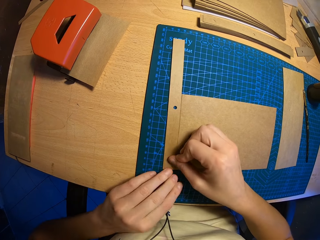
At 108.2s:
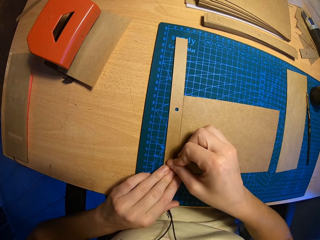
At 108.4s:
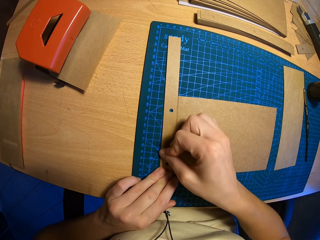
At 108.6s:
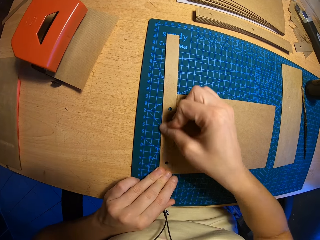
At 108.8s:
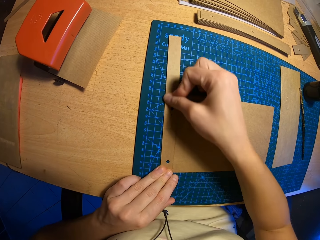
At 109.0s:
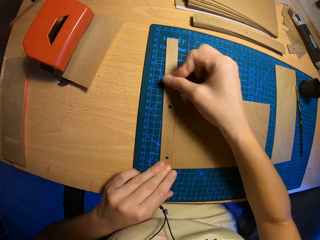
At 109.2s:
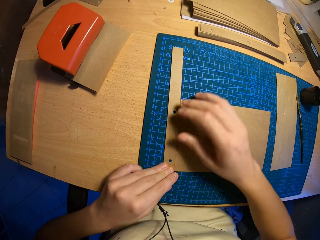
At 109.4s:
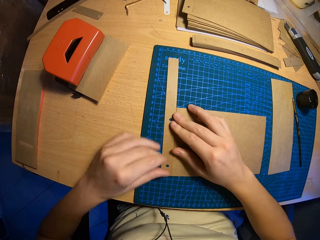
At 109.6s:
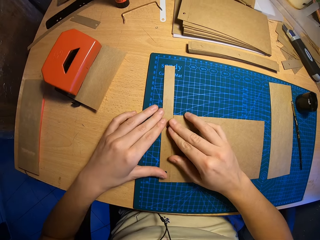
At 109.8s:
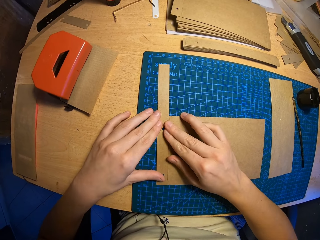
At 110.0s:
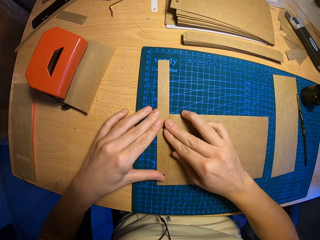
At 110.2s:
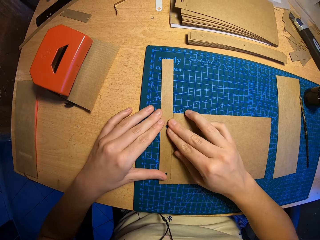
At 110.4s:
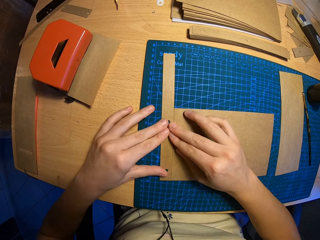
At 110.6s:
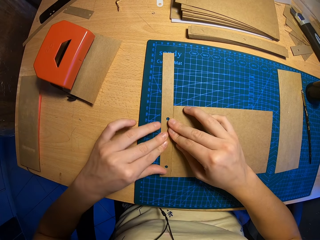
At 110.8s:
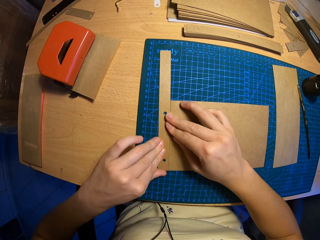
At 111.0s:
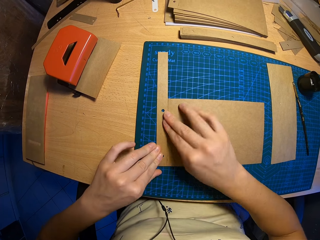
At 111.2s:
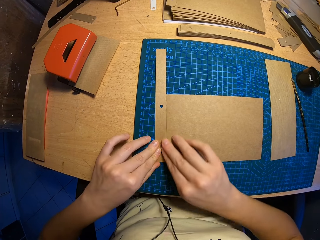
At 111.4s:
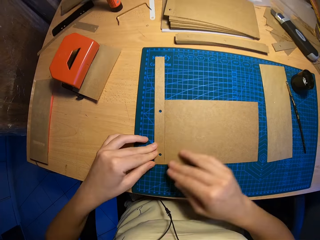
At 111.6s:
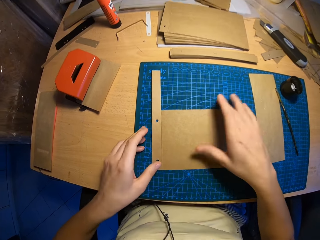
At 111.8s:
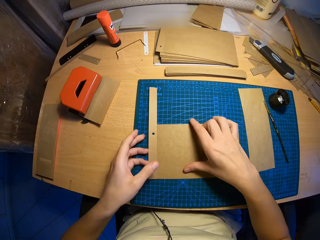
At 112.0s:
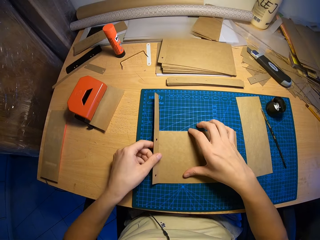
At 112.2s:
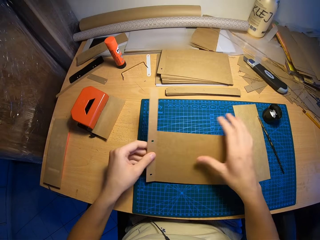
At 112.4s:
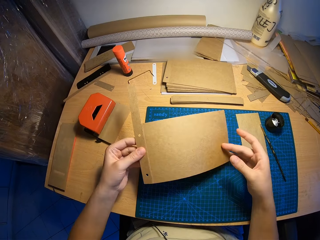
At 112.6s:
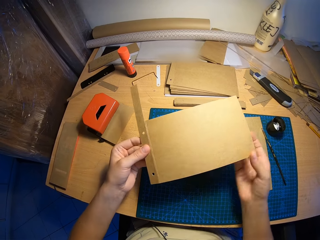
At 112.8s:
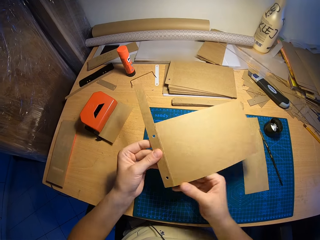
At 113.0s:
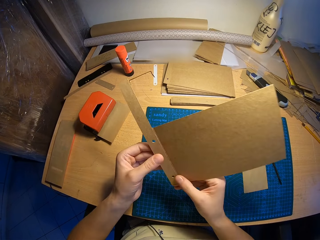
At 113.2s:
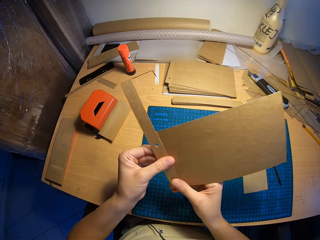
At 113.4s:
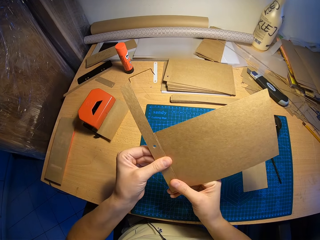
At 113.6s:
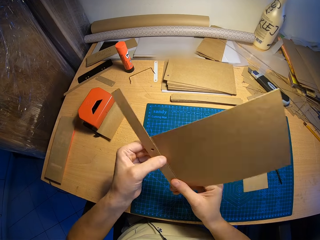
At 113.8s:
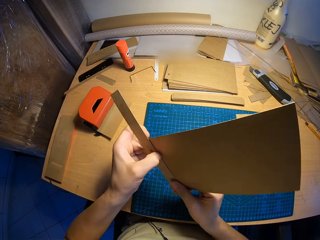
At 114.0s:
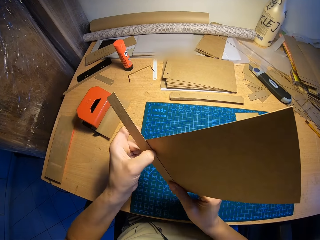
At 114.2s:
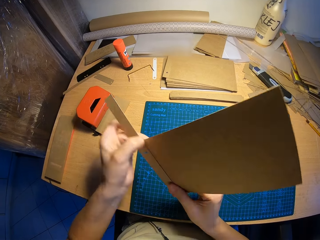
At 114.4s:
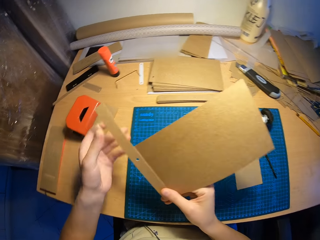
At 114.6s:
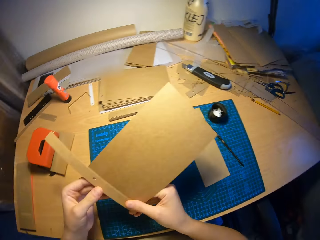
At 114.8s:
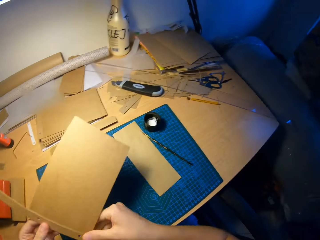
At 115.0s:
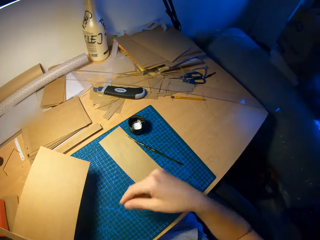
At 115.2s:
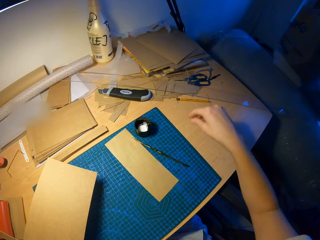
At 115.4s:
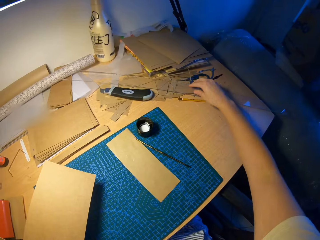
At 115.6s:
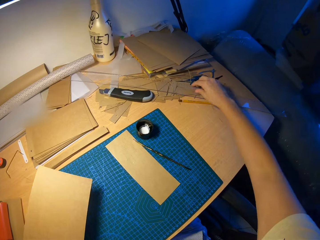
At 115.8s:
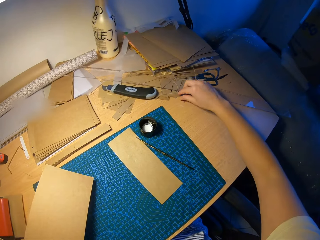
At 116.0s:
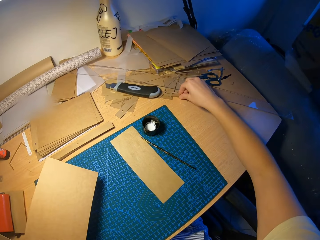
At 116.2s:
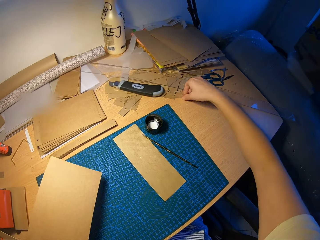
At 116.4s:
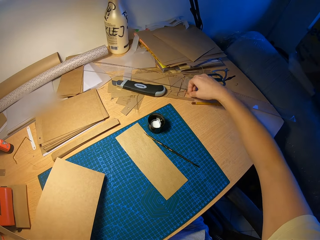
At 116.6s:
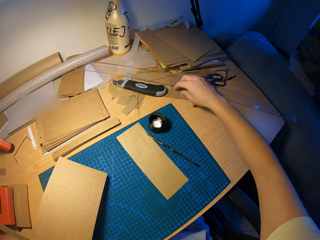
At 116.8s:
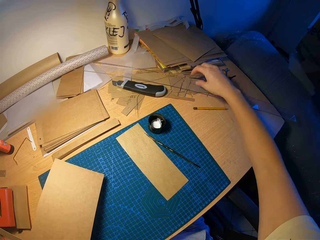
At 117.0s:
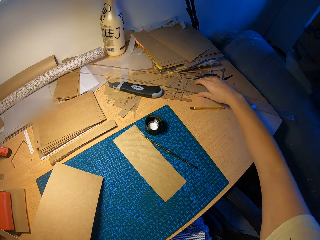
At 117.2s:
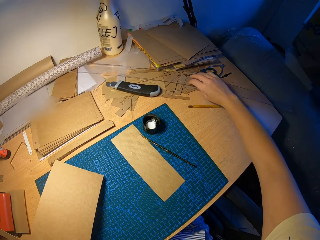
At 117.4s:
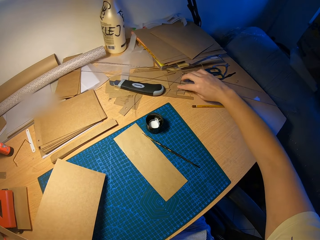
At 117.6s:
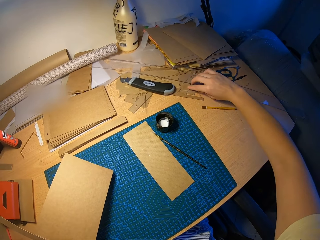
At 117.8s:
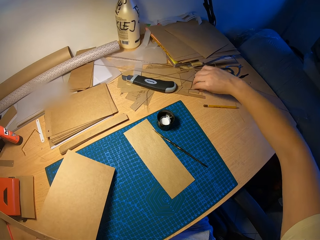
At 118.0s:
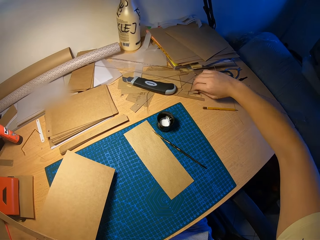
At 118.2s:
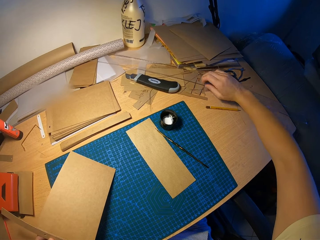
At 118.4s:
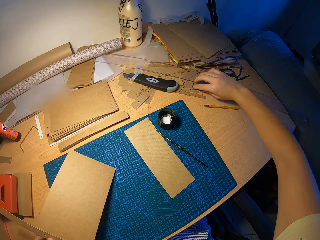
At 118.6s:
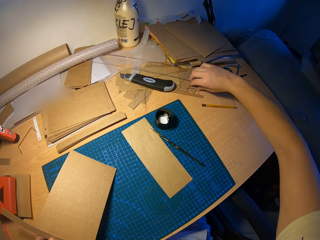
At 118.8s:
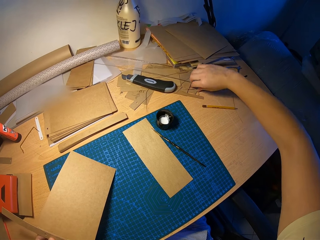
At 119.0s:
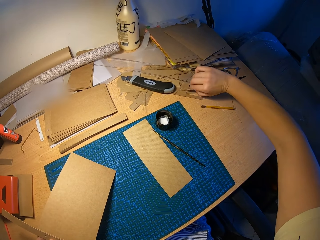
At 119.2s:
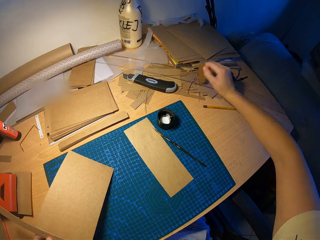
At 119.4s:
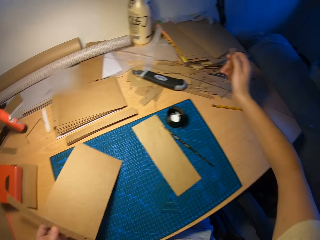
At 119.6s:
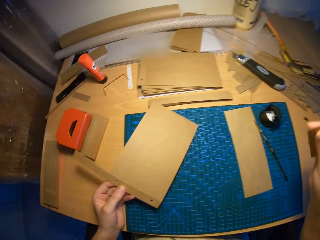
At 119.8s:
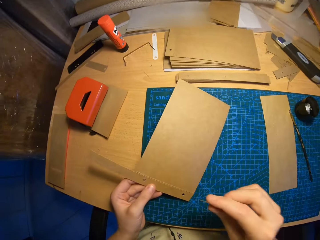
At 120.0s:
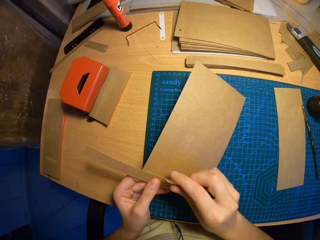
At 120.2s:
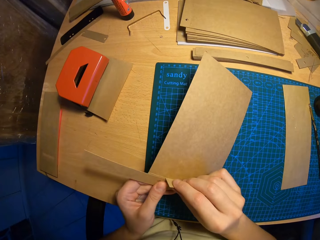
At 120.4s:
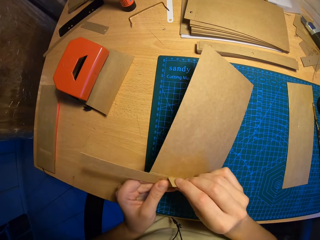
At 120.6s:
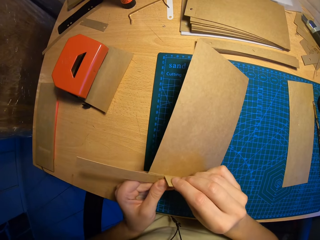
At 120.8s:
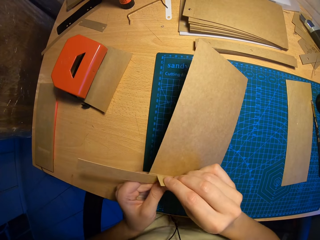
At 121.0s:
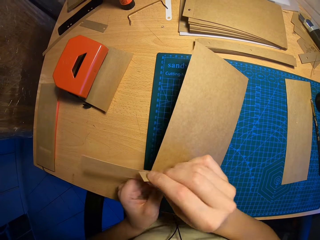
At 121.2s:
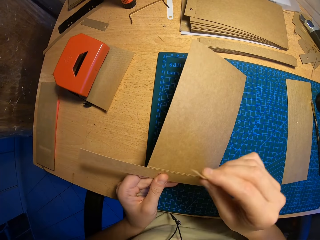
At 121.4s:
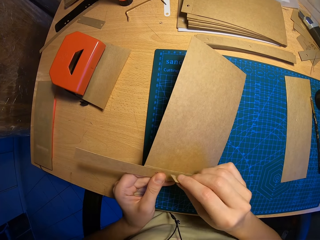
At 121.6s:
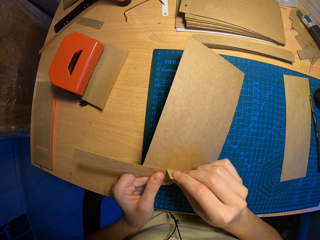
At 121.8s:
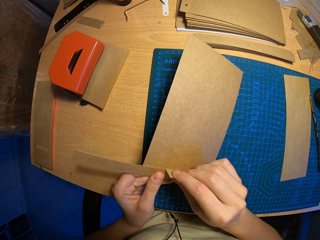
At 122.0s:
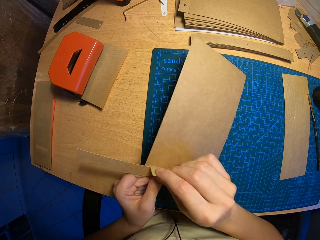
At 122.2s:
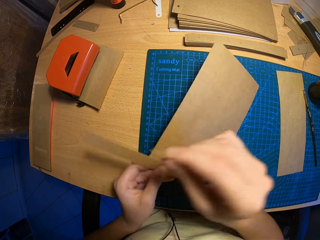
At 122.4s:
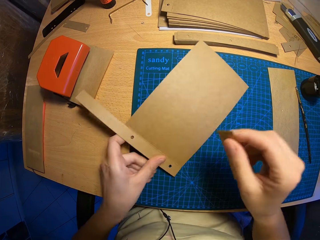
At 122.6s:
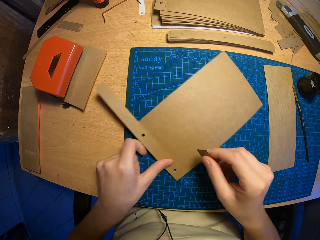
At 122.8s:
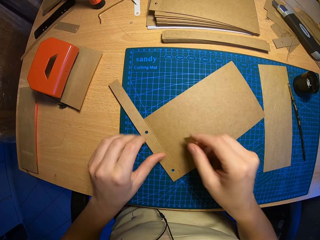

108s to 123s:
The camera wearer lifts the attached craft papers from the table with his left hand. He touches the paper on the hands. He touches the items on the table. He picks a small craft paper on the table with his right hand. He moves the piece of paper on the larger paper. He rubs the small craft paper in his right hand on the attached craft papers.

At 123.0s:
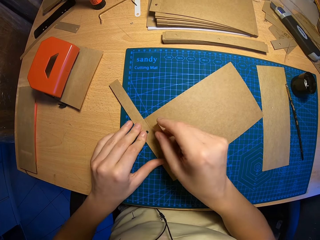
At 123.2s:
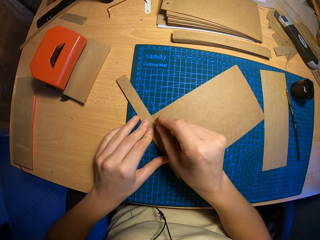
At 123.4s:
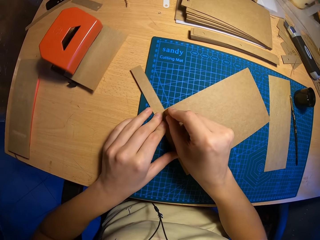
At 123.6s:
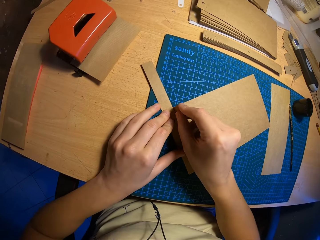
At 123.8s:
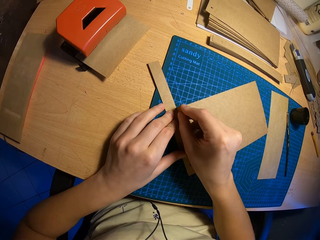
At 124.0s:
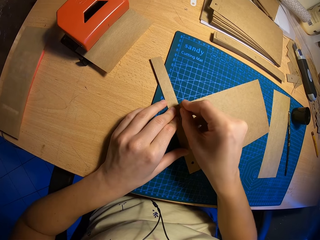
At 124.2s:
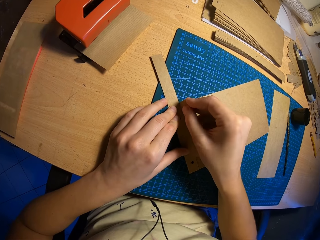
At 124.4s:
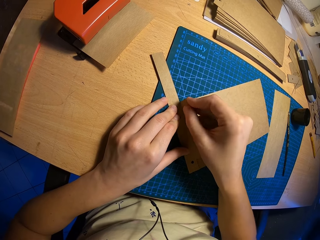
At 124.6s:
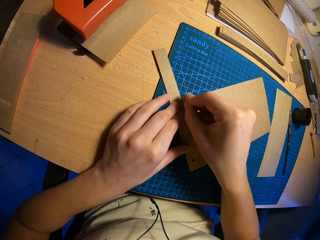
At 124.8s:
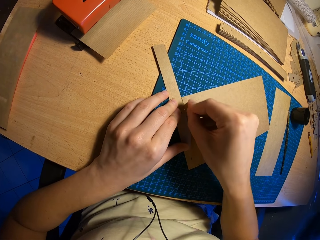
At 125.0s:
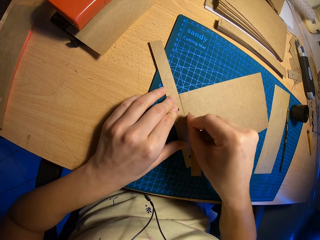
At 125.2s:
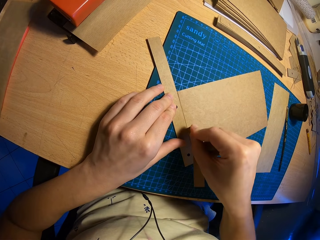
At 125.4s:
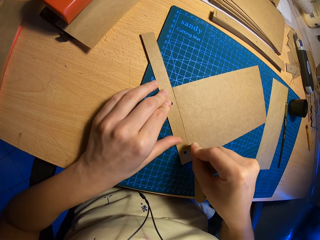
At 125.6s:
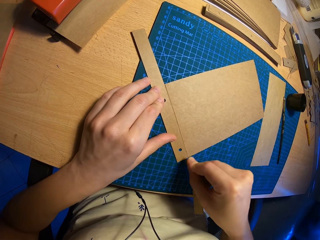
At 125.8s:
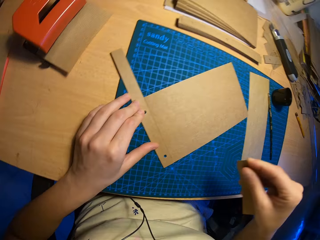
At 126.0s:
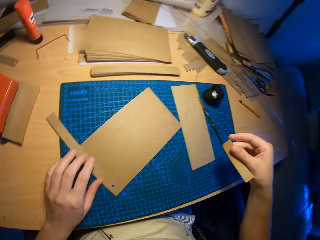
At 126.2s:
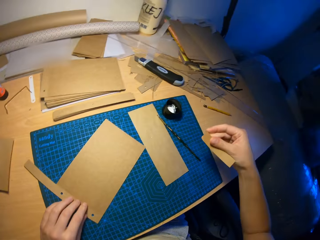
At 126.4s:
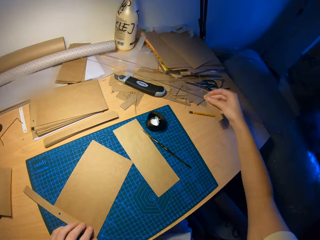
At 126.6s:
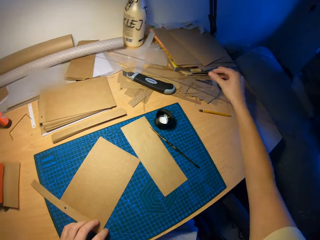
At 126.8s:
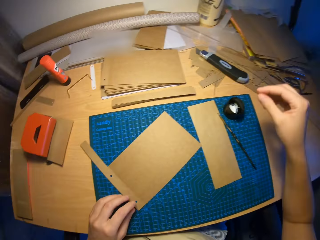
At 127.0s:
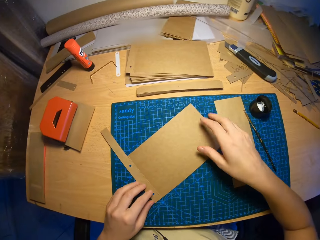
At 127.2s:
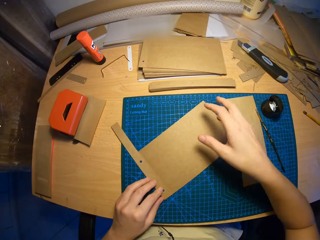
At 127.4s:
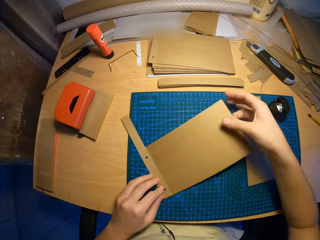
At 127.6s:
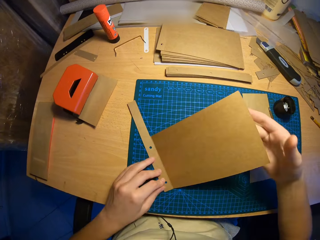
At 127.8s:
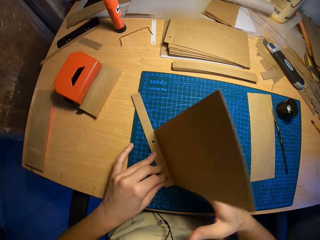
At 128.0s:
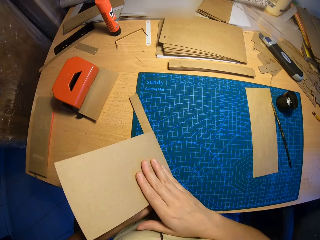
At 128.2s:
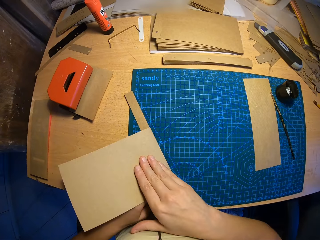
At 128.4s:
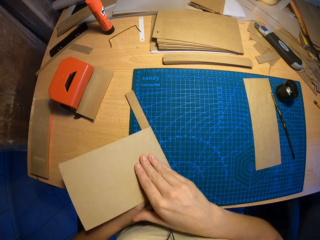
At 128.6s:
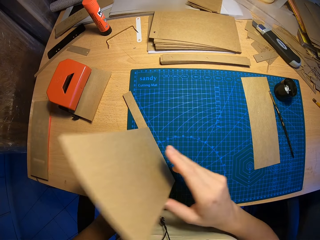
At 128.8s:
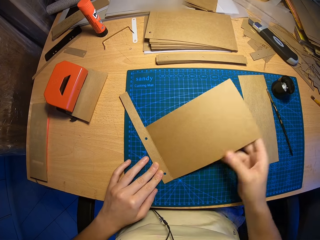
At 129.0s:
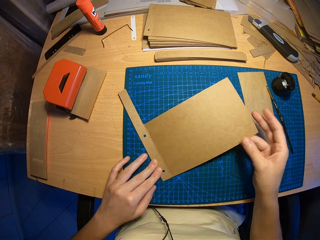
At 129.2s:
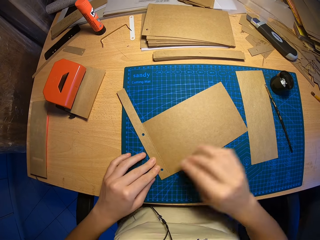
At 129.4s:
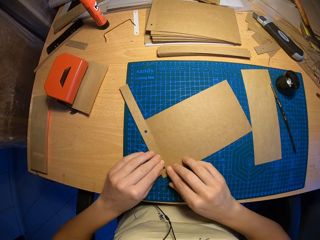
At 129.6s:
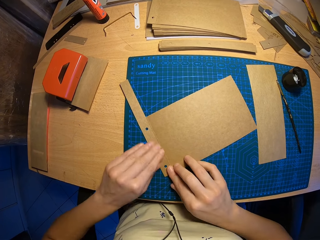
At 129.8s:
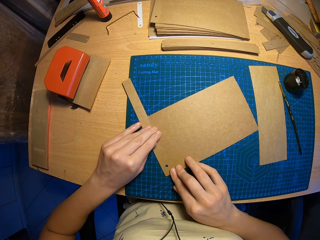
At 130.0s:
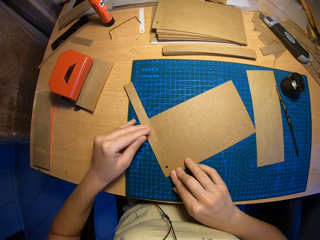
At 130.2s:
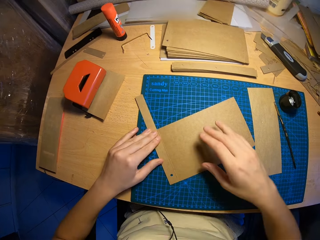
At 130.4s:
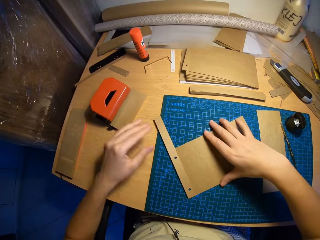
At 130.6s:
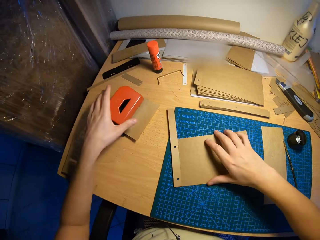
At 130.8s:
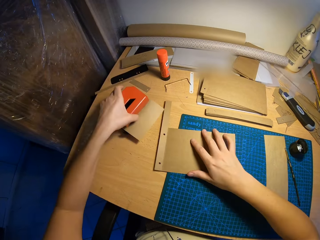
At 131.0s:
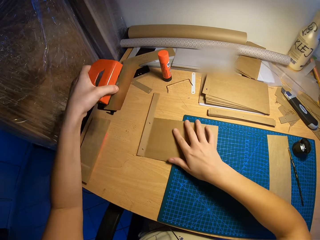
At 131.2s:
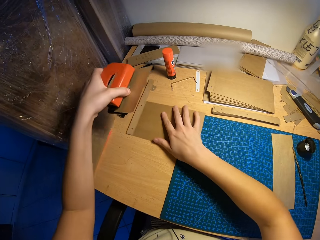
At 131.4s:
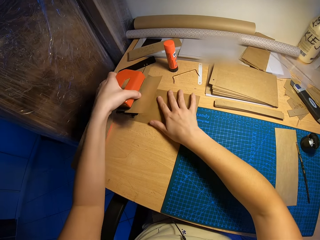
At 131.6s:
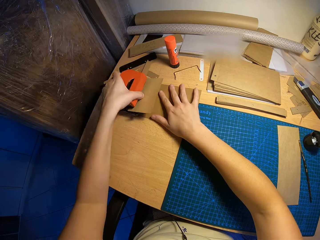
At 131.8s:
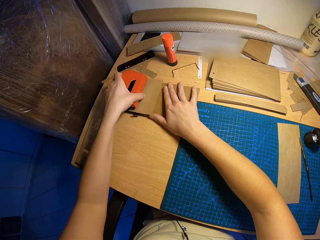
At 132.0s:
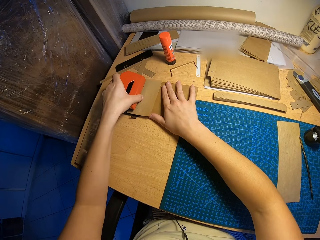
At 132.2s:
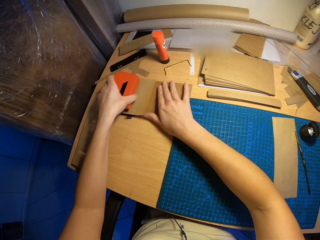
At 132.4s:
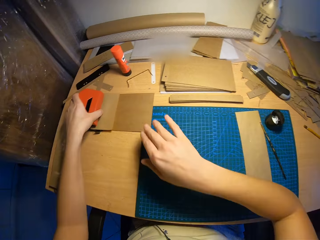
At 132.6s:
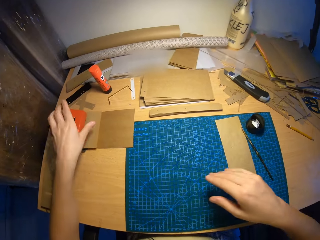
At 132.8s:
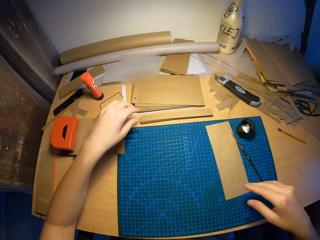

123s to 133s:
The camera wearer places the paper on the table. He draws the paper with another piece of paper. He drops the small craft paper in his right hand on the table. He folds the paper on the table. He lifts the attached craft papers from the table with his right hand. He unfolds the paper on the table. He moves his fingers on the paper. He moves the attached craft papers to the side of the table. He lifts a perforator on the table with his left hand. He places the perforator on the attached craft paper on the table with his left hand.
